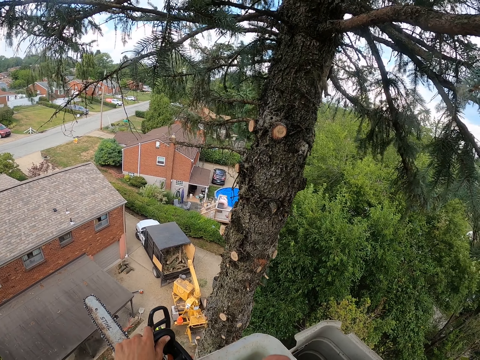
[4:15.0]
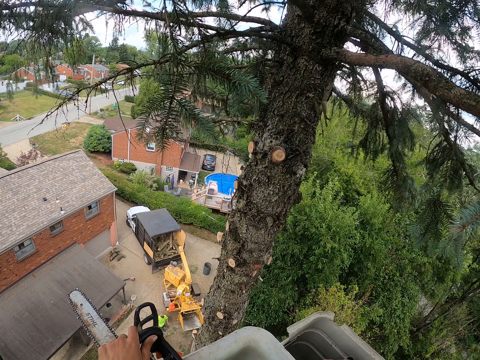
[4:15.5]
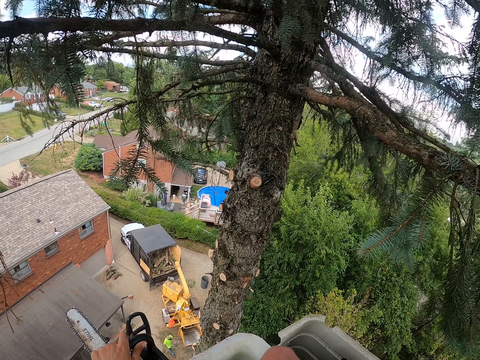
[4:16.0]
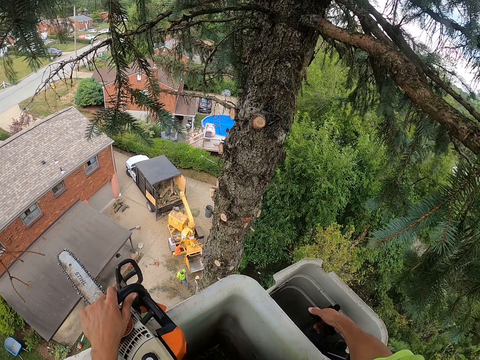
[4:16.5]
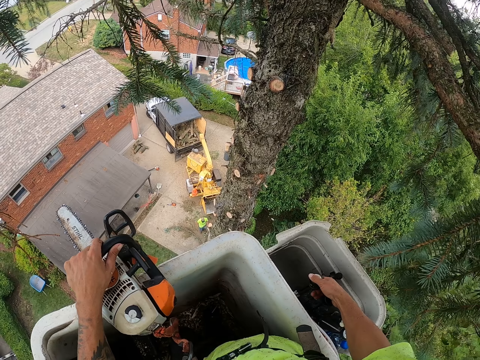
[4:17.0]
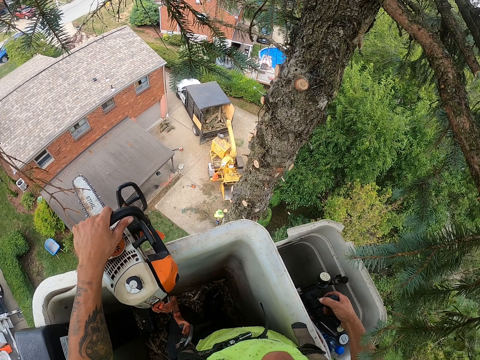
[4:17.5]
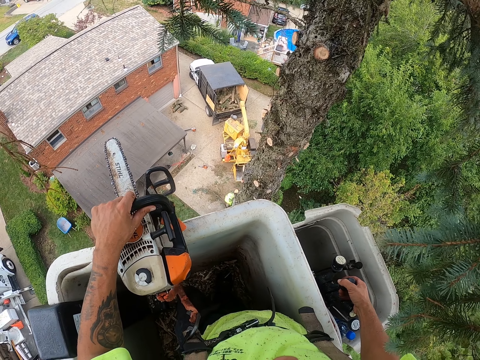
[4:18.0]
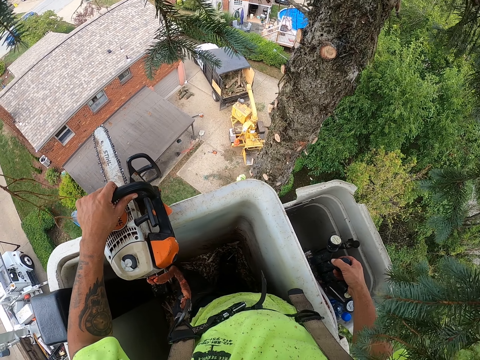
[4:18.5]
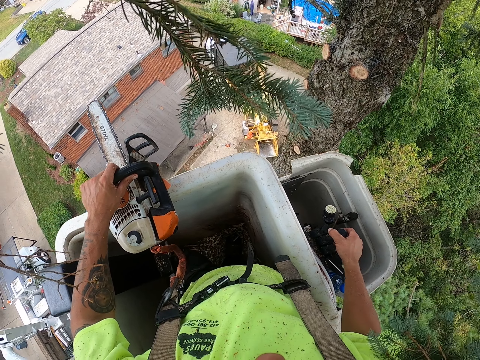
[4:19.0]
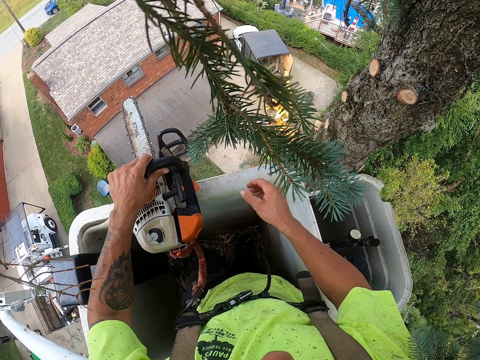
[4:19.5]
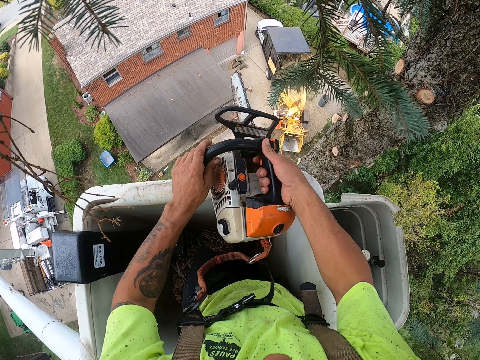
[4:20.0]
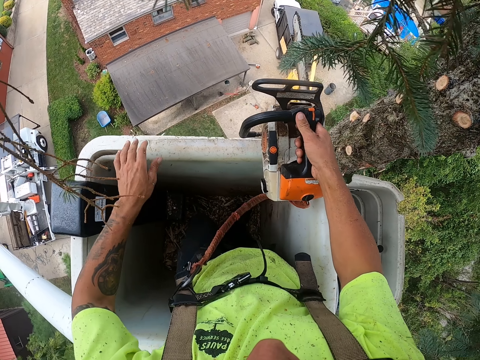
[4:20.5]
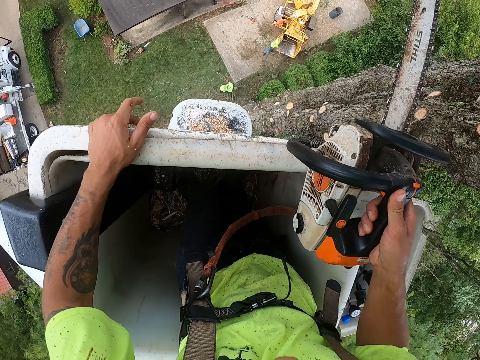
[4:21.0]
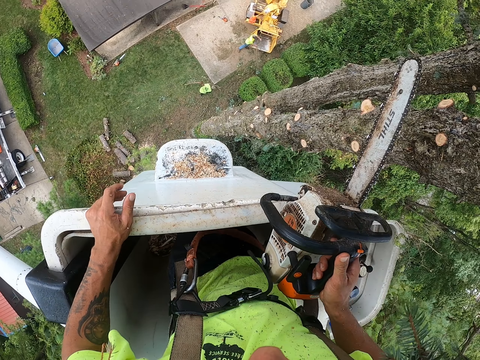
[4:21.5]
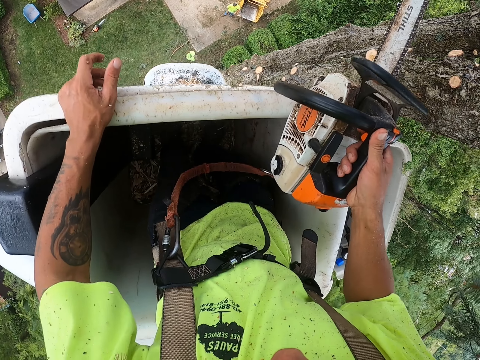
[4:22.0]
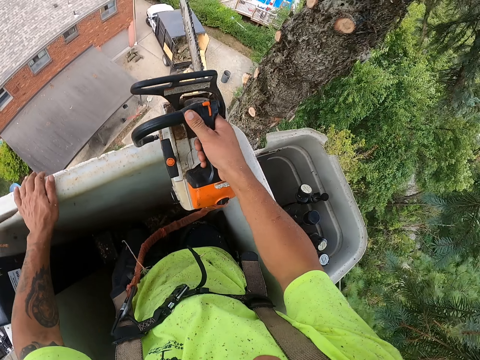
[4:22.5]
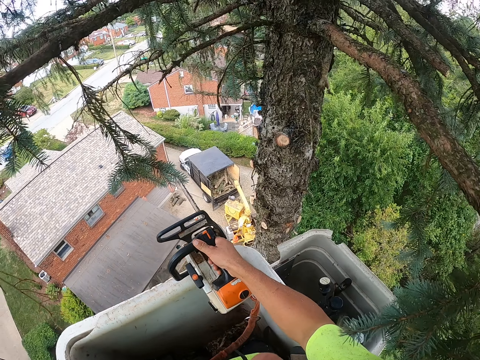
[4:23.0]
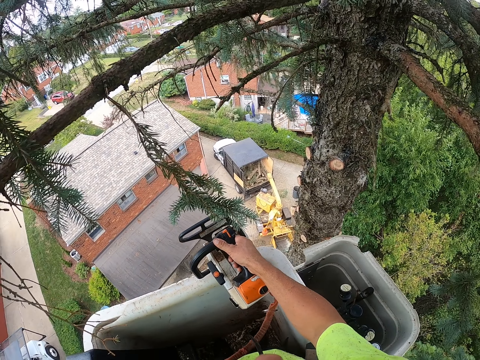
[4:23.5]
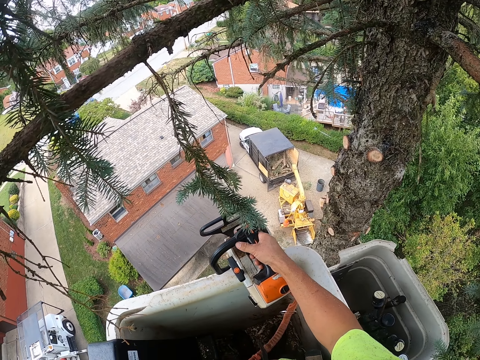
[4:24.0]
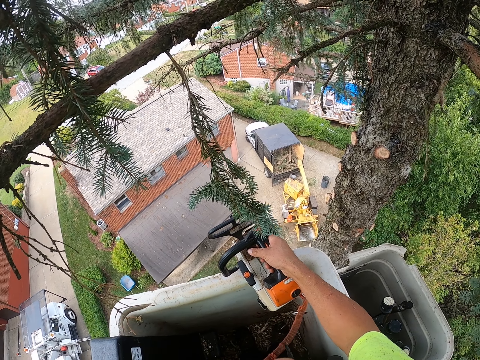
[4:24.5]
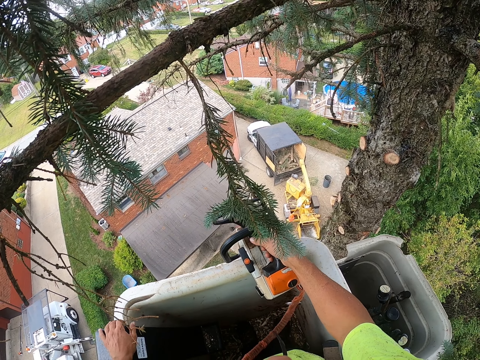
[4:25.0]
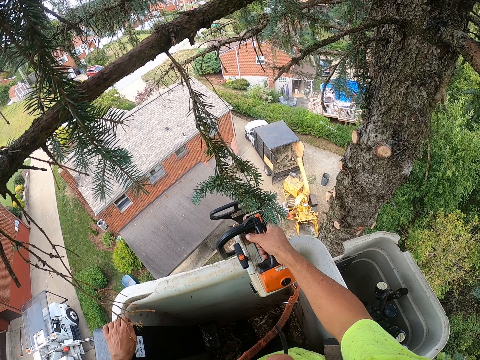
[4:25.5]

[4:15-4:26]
The camera wearer controls the high left bucket with his right hand. He collects the chainsaw with his right hand from his left hand. He holds the power saw.

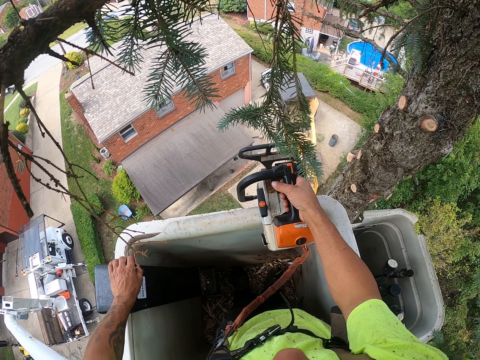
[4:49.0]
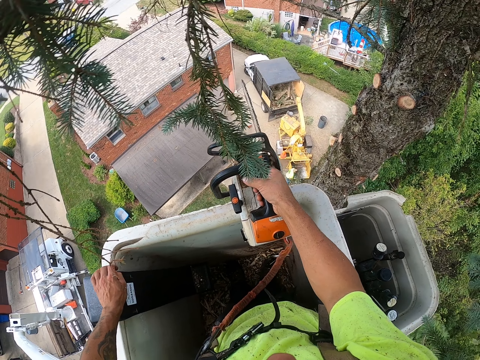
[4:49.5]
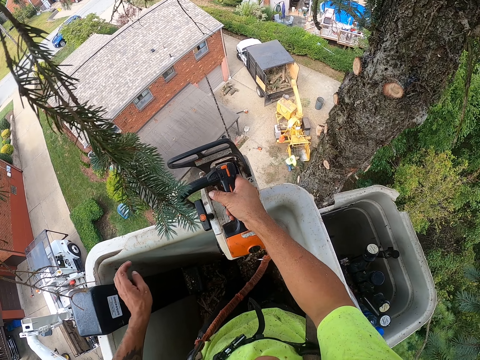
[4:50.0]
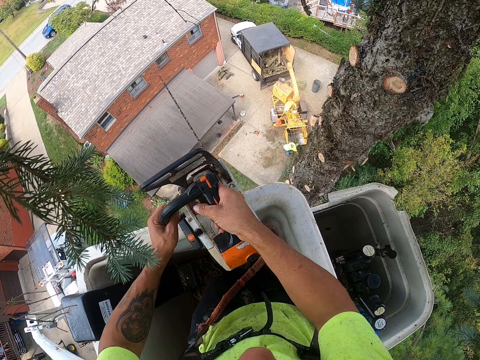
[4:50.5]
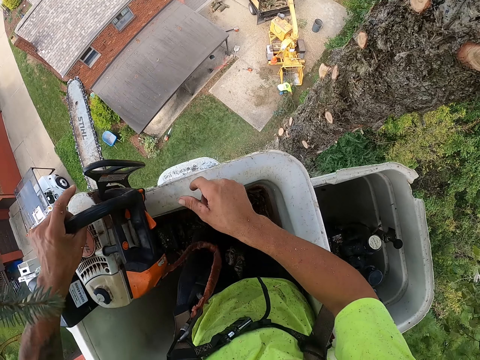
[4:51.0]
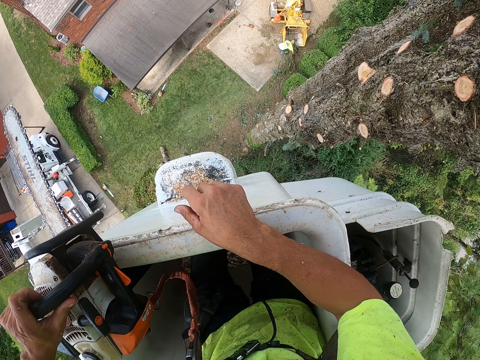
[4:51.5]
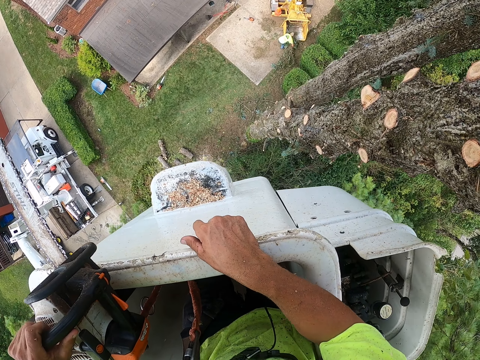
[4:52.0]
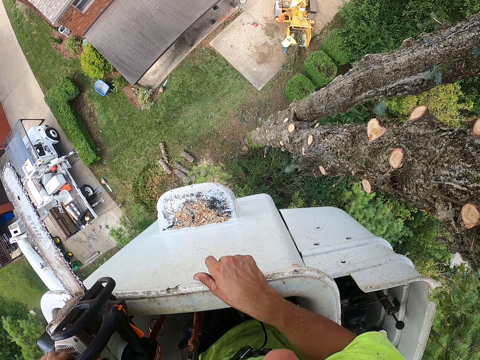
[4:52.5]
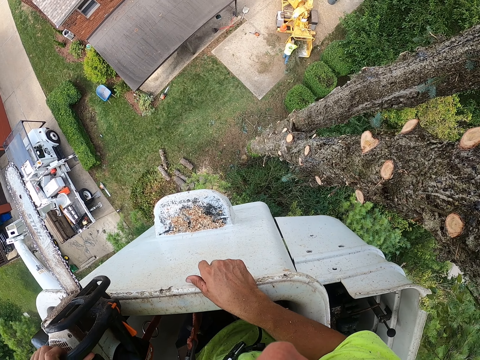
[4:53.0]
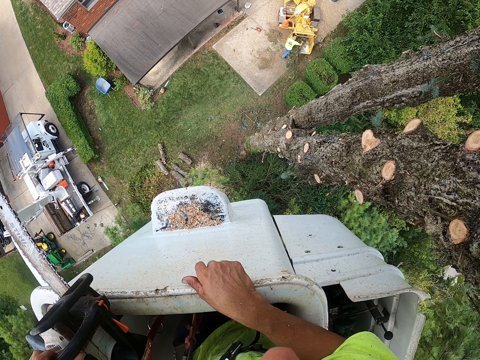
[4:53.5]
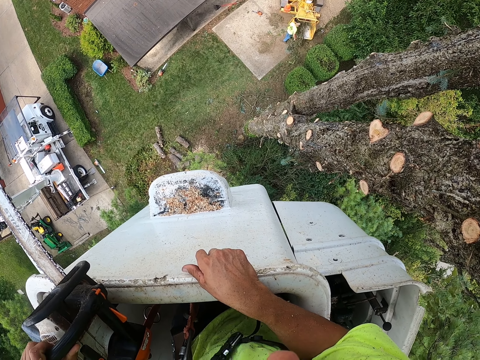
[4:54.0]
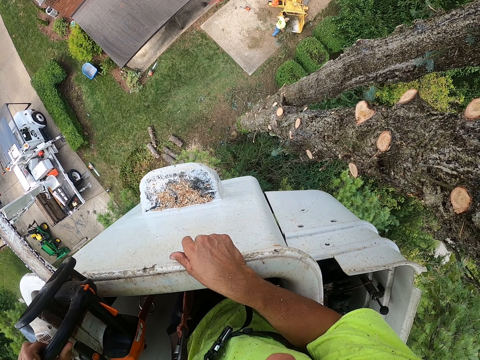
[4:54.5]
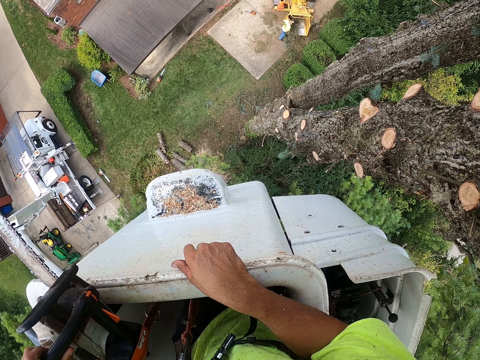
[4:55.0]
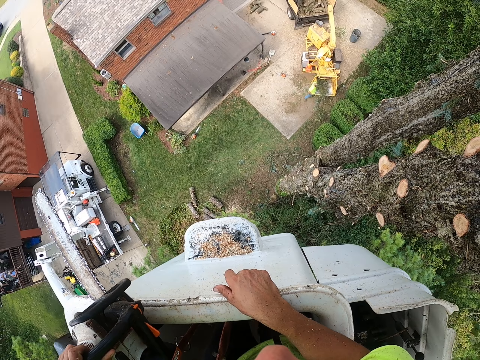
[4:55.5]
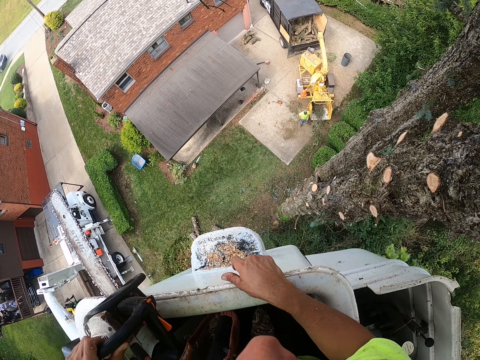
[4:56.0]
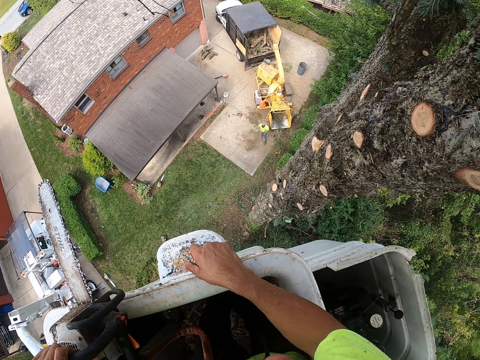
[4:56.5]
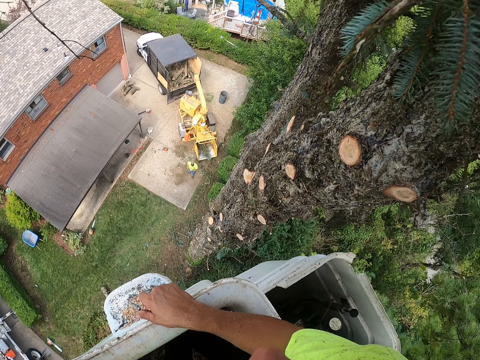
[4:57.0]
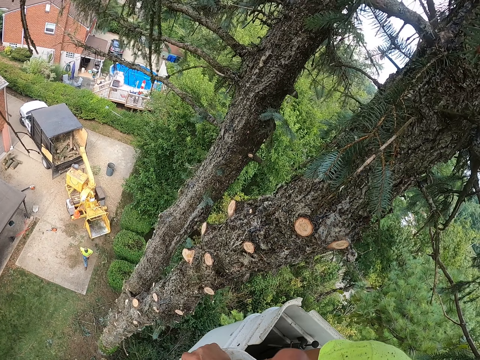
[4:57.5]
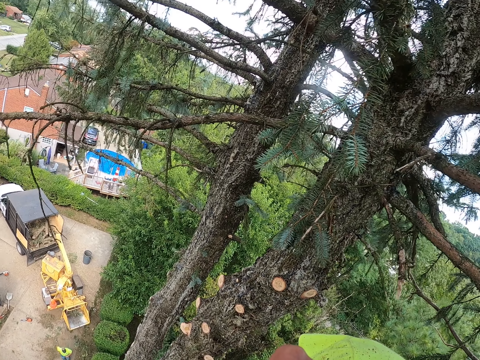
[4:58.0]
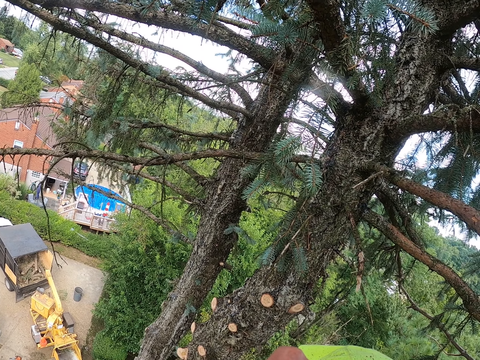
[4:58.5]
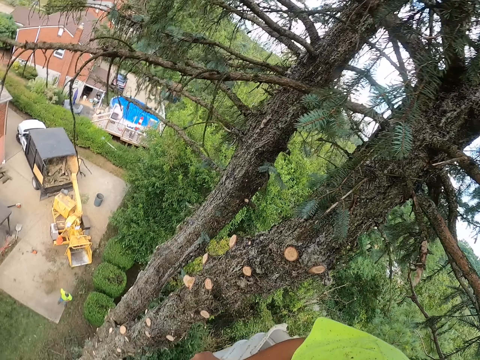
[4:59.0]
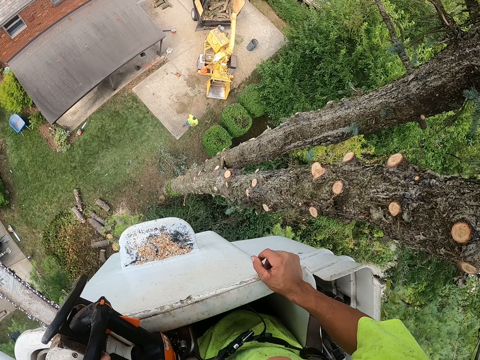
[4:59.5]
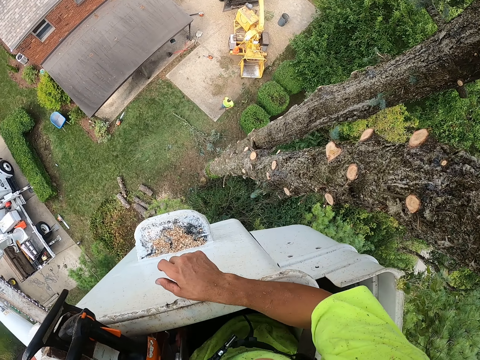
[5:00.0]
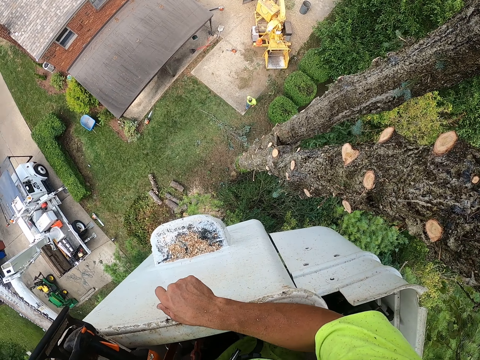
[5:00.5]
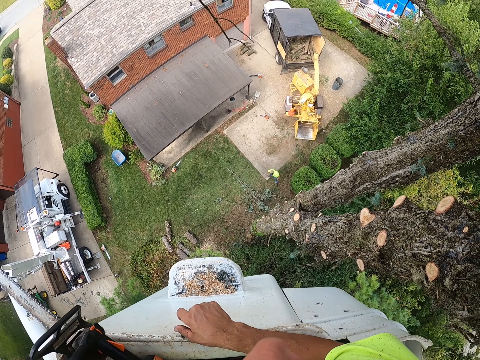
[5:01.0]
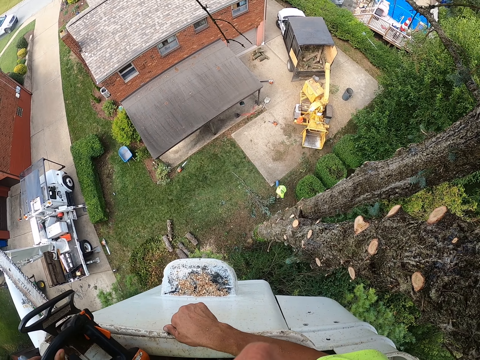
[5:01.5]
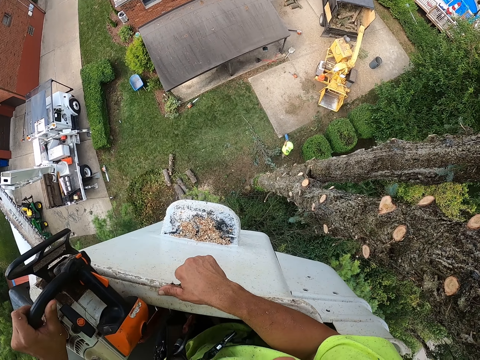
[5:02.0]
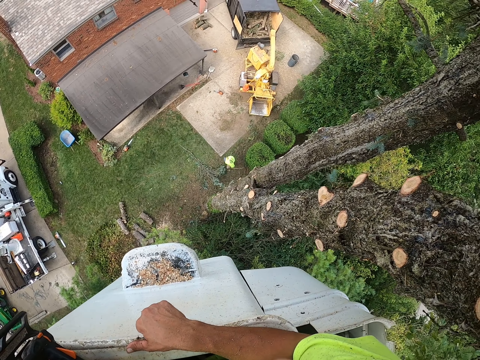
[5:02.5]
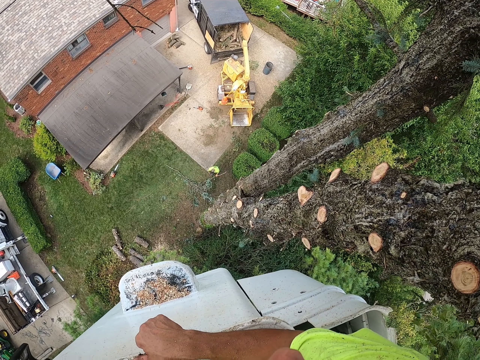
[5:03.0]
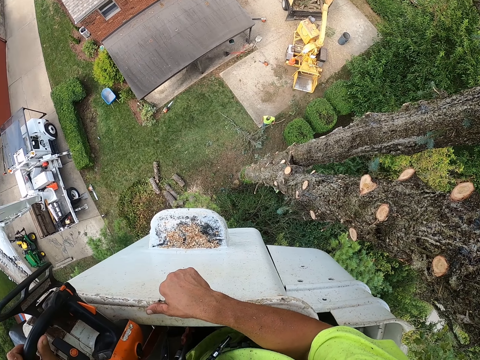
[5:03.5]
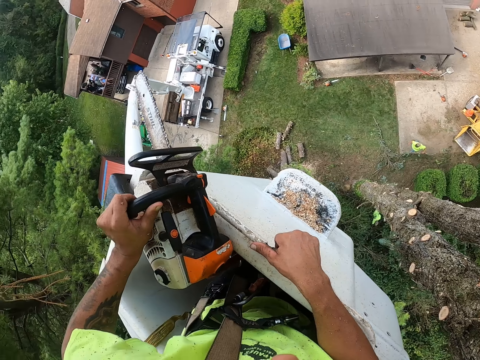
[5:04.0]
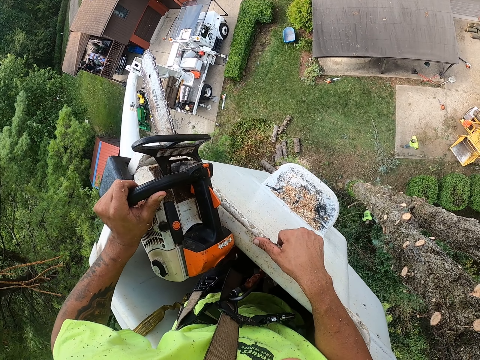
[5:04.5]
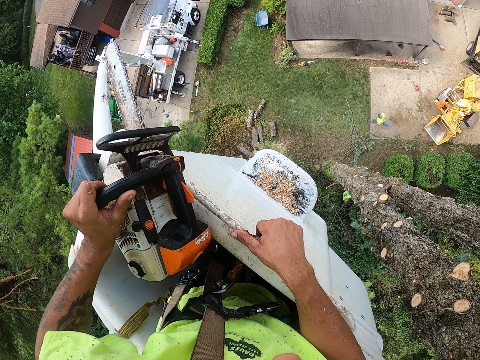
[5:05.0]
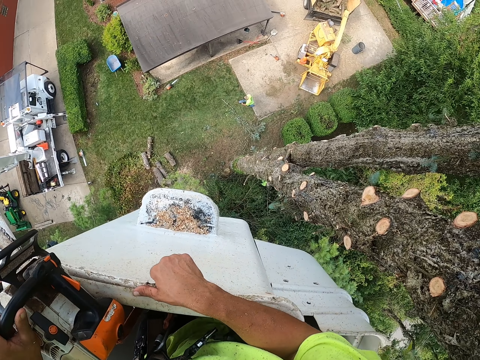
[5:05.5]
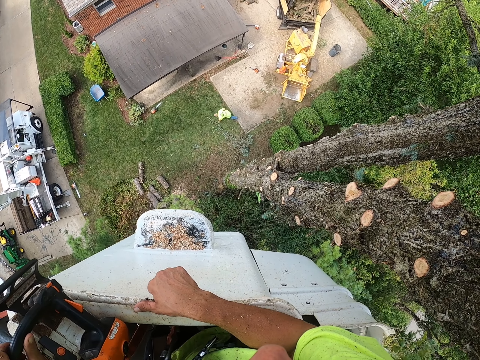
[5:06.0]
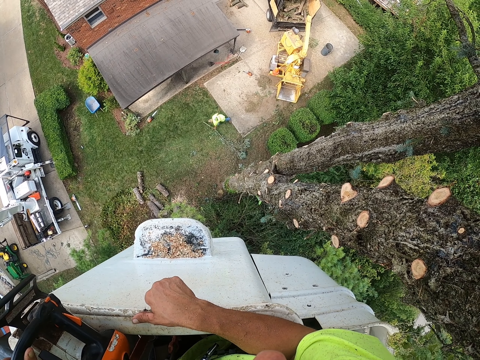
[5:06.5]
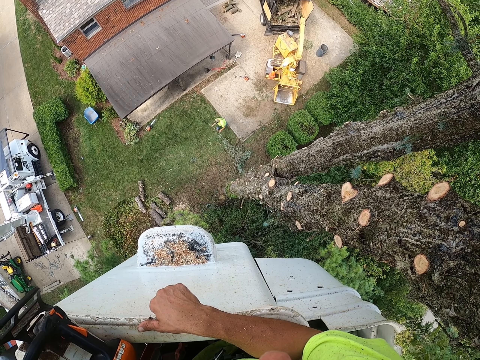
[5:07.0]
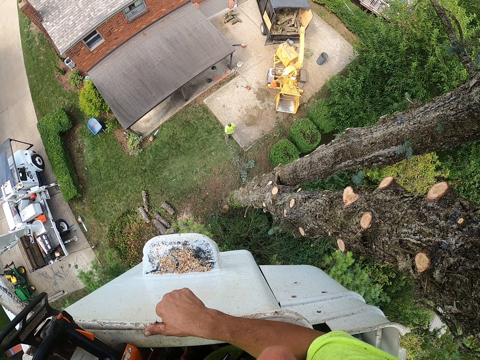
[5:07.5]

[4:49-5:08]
The camera wearer passes the chainsaw to his left hand. A man grabs some tree branches from the floor with both hands. The camera wearer looks around. The man throws the tree branches into the tractor bucket with both hands. The man grabs a tree branch with his left hand.
